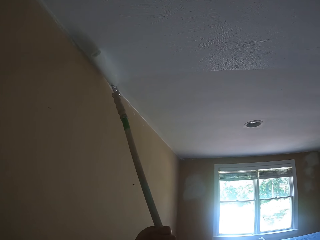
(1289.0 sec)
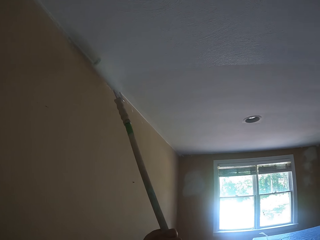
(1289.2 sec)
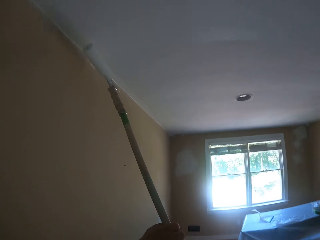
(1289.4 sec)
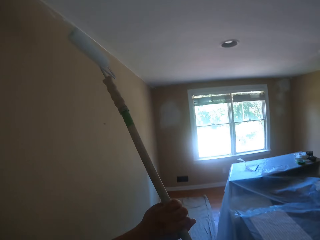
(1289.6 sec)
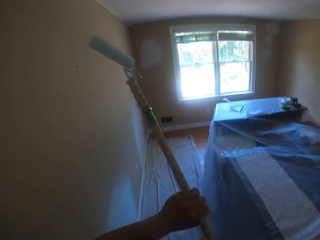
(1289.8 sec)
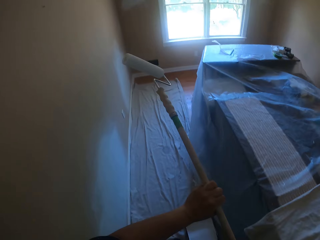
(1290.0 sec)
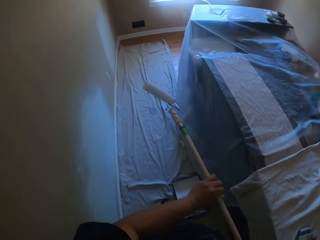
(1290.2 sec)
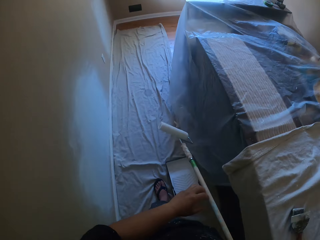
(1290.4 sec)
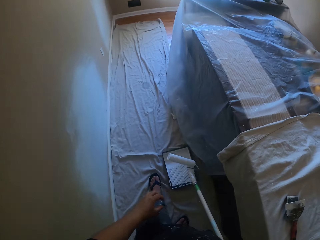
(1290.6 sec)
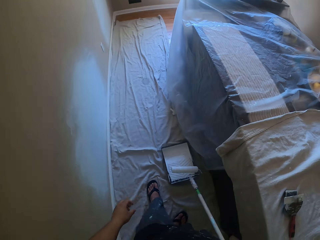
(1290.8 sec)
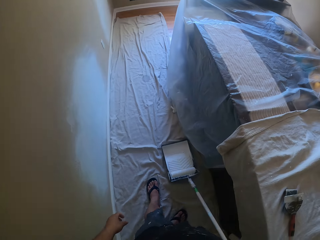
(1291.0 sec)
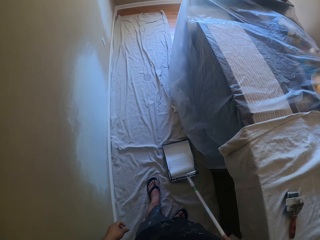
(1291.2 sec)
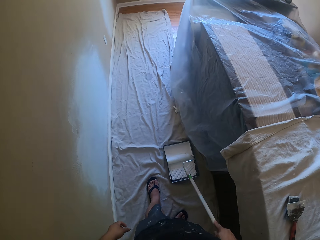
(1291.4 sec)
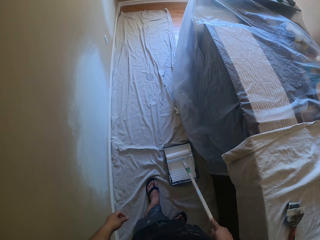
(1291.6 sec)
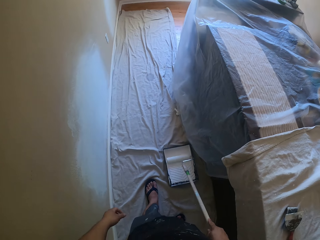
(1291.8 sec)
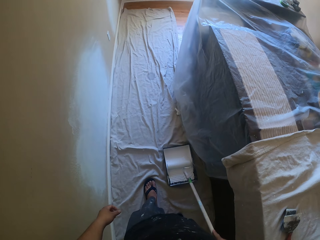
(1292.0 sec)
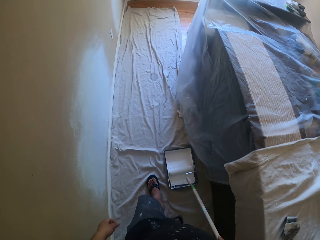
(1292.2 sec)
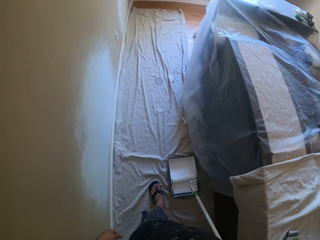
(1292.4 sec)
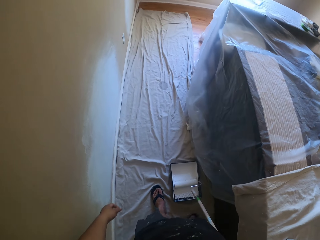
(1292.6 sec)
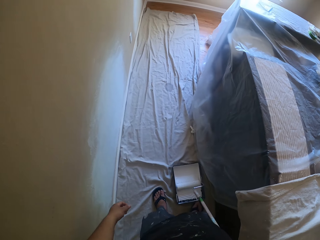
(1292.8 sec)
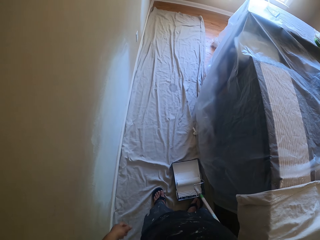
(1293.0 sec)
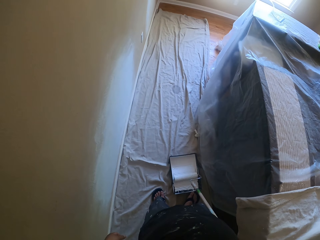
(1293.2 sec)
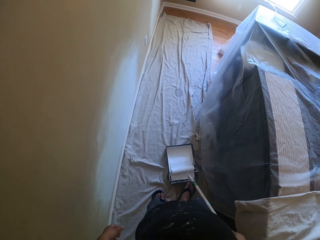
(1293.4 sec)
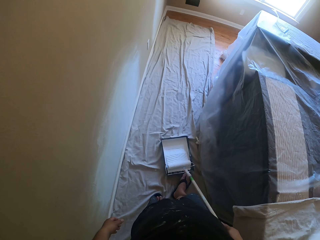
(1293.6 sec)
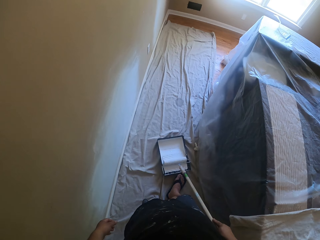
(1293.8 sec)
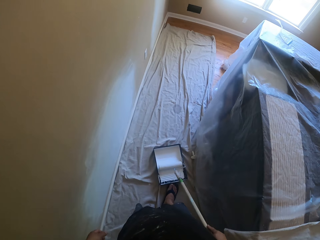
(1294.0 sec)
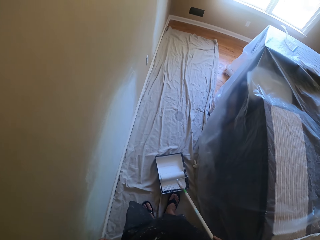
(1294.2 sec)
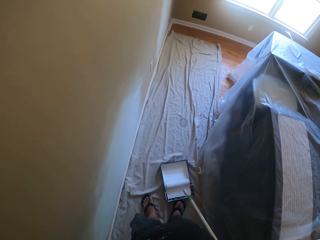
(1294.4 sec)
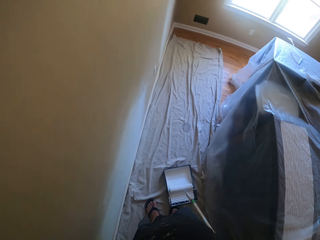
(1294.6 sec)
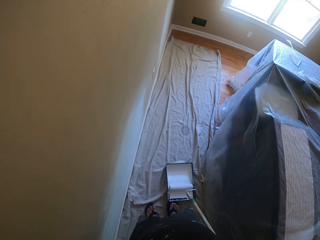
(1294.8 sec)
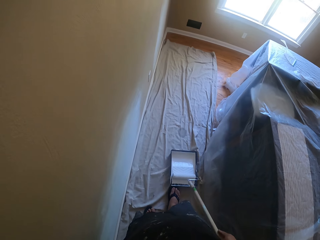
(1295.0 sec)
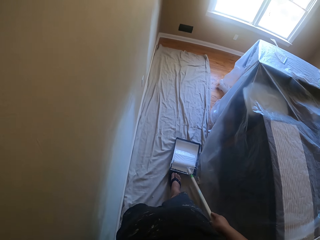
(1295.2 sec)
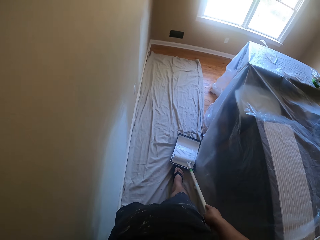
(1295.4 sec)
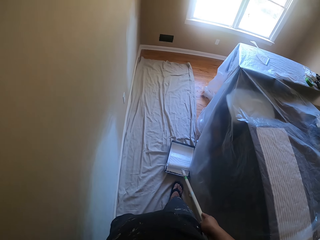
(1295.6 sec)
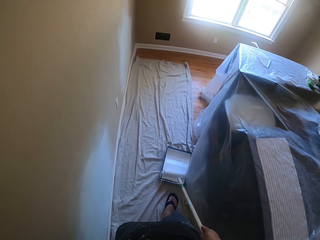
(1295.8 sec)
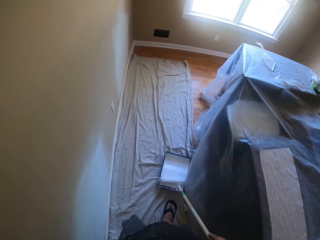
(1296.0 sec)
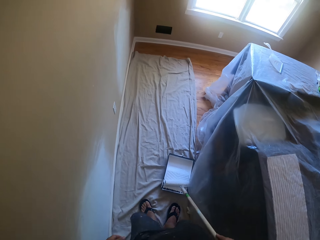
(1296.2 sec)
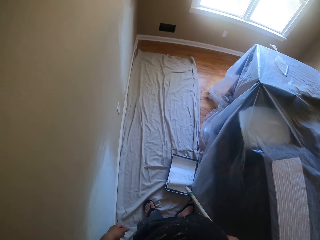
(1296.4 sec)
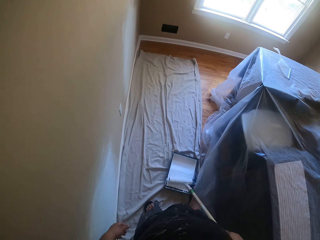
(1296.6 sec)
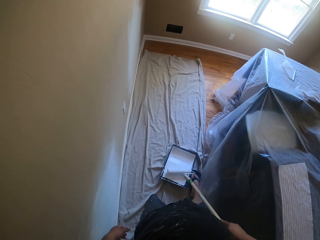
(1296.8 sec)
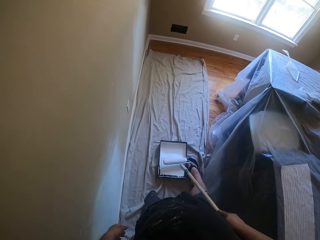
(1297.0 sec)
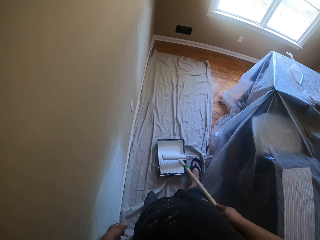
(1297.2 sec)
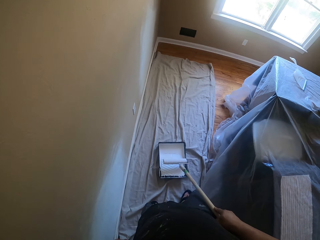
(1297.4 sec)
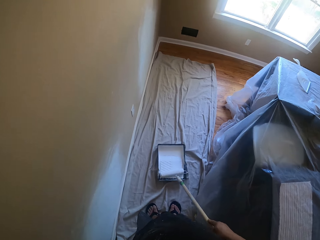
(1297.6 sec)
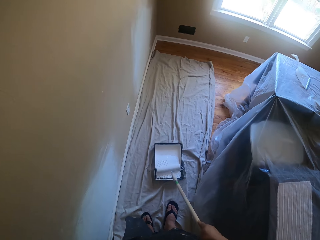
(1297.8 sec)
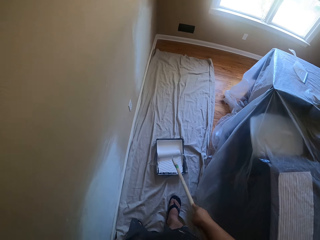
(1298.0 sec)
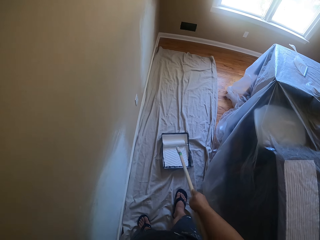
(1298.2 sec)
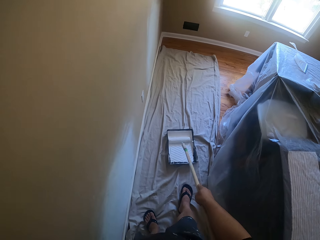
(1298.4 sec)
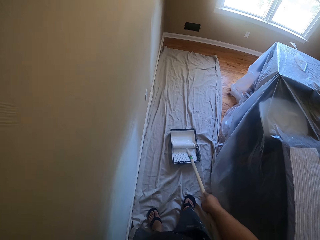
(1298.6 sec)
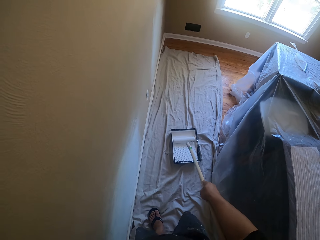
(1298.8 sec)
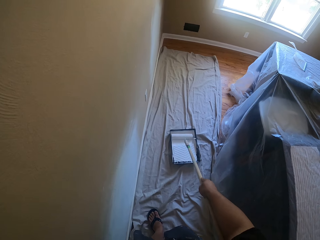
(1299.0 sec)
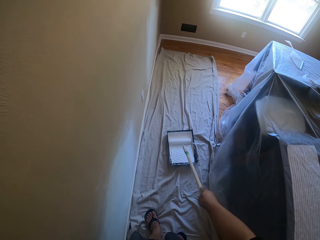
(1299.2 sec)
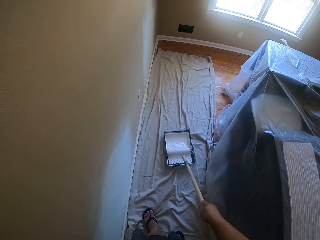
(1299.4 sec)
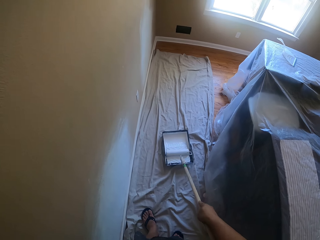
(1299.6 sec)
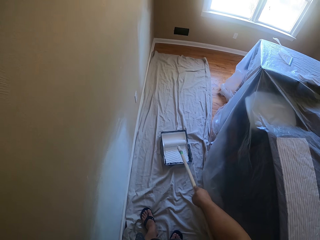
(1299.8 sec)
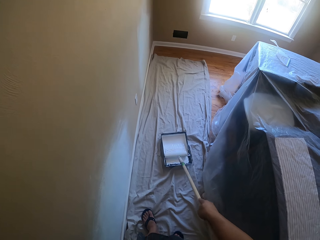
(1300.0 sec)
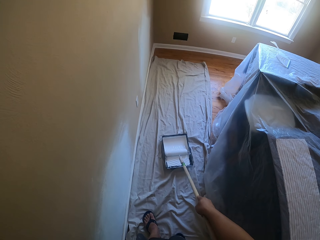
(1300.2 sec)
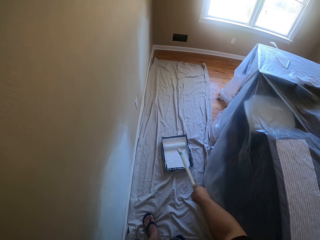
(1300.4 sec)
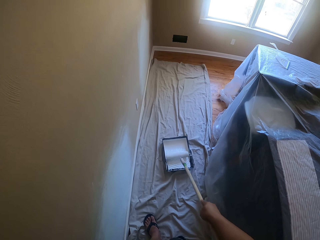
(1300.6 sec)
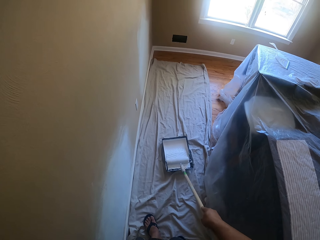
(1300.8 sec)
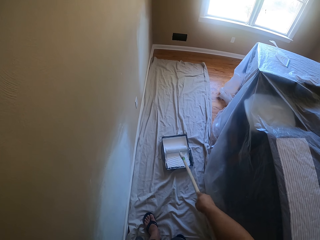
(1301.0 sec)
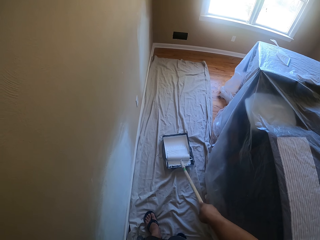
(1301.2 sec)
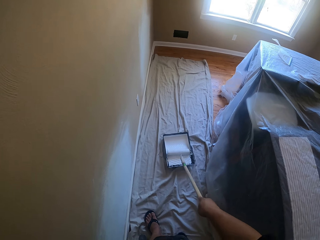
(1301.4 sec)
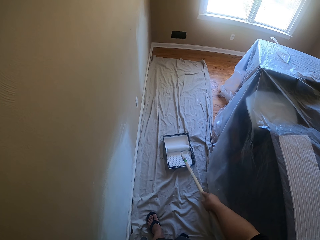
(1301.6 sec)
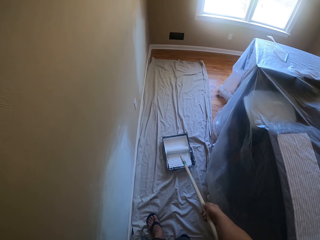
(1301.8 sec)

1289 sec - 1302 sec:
The camera wearer lets go of the paint roller with the left hand. They roll the paint roller on the tray with paint. They take paint from the paint bucket with the paint roller. They push the tray with paint with the right foot. They push the tray with paint with the right foot repeatedly. They roll the paint roller on the tray with paint. They take paint from the paint bucket with the paint roller.

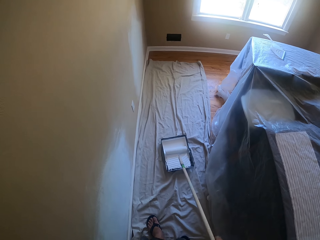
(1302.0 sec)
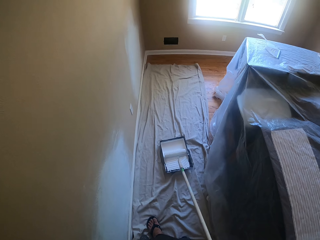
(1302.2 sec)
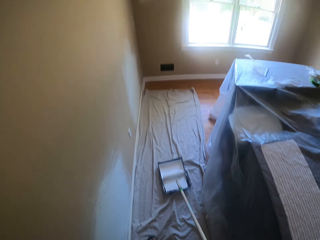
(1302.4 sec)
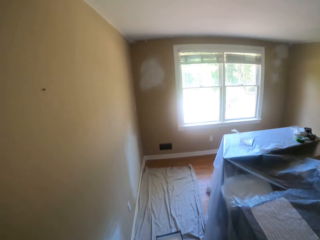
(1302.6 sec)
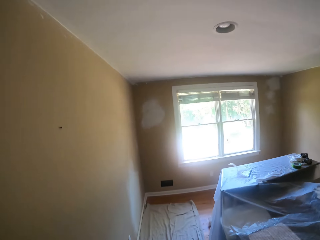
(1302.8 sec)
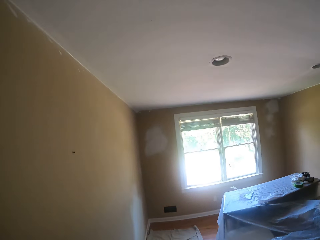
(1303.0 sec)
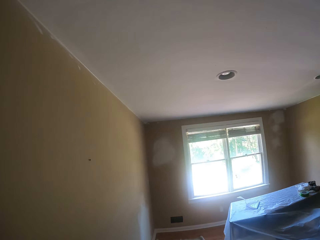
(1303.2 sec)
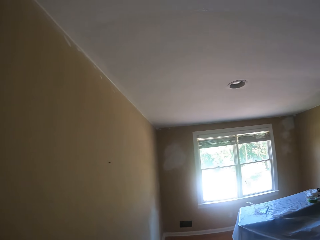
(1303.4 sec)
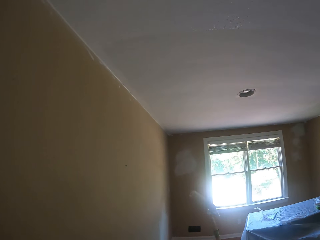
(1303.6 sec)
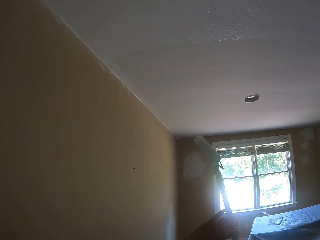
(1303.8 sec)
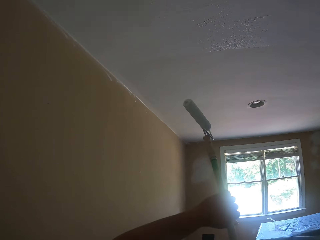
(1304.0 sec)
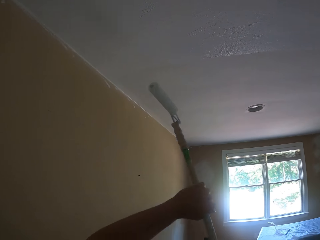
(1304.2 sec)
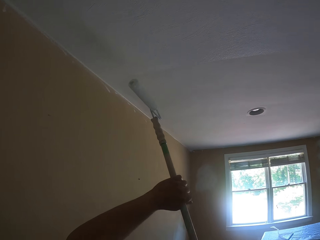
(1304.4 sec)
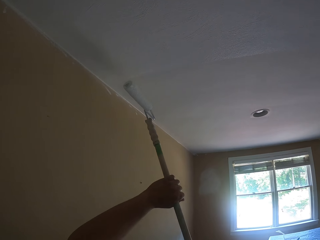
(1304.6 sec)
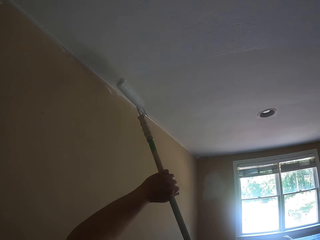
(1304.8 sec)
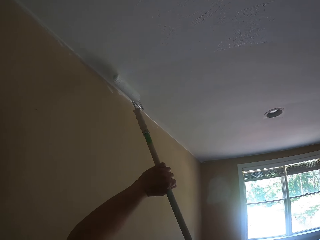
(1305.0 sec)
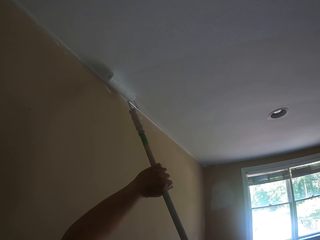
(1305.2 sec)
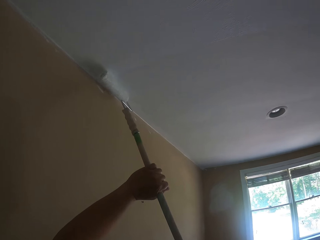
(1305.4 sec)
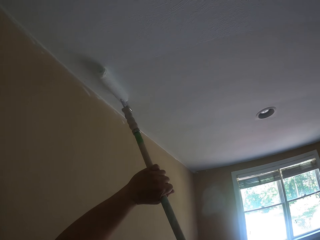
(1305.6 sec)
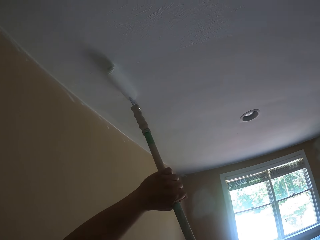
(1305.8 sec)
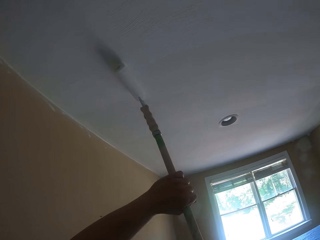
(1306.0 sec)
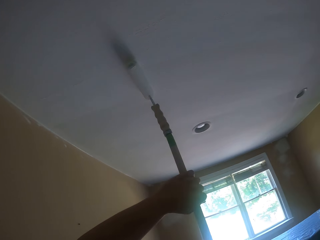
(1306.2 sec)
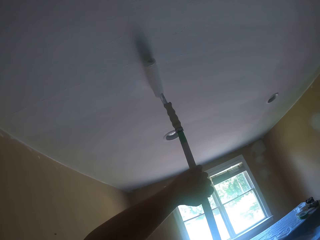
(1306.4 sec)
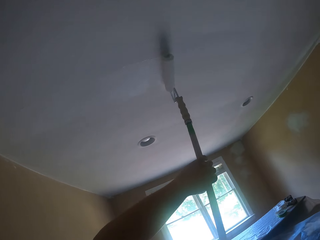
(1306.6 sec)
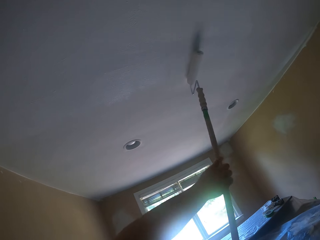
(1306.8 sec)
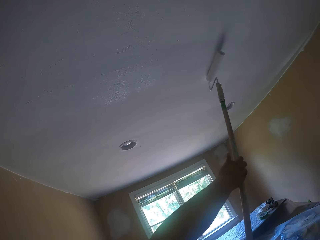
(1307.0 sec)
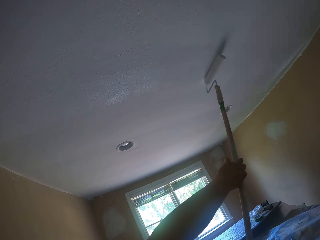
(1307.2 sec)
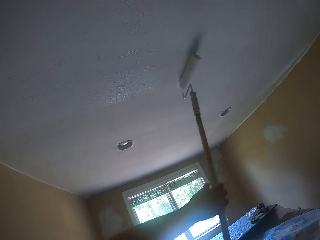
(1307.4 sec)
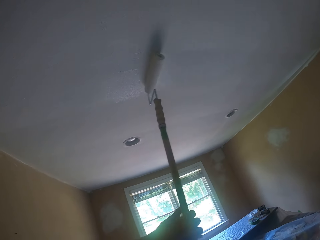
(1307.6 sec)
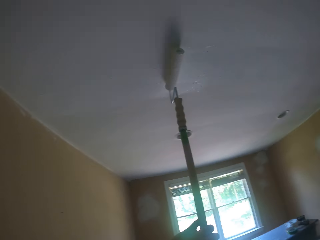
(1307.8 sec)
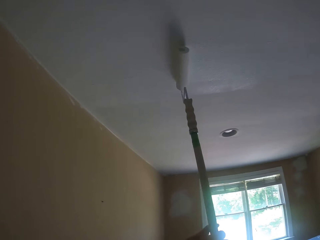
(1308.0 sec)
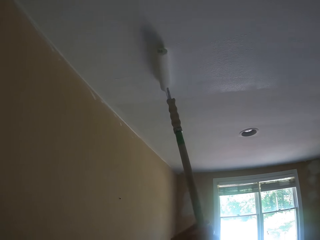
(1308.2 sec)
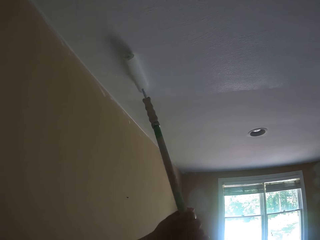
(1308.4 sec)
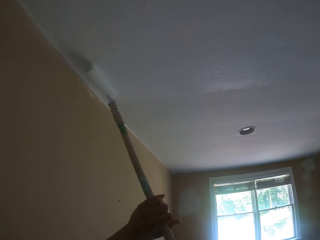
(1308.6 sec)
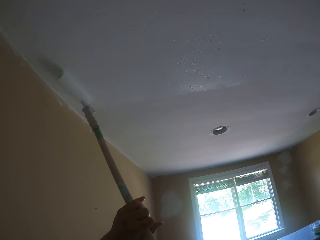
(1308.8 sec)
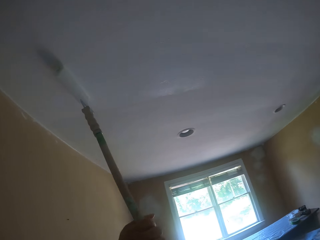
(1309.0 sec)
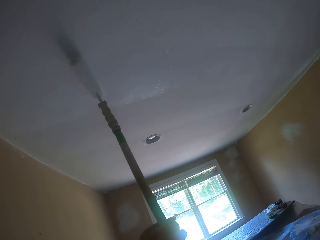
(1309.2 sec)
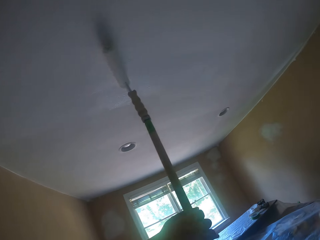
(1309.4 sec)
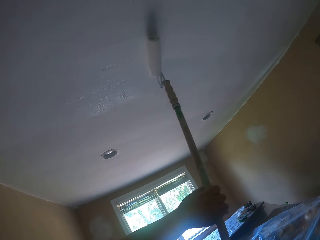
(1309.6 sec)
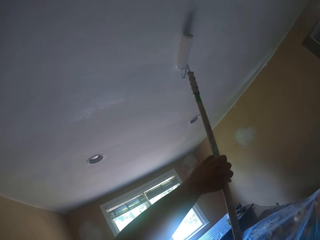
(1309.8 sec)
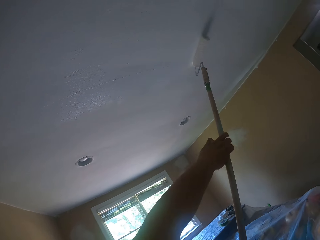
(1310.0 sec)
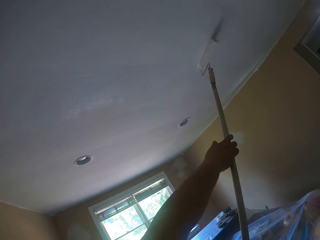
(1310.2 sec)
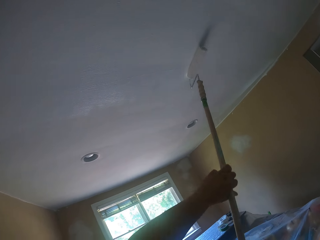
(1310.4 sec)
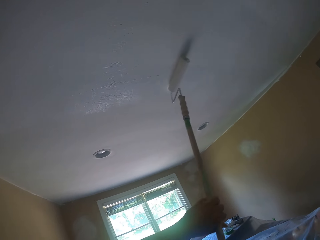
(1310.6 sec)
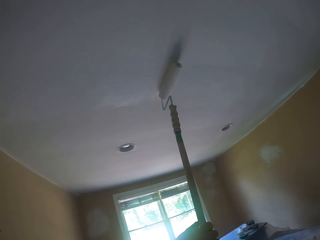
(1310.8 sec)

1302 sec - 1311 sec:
The camera wearer looks at the ceiling. They hold the paint roller with both hands. They paint the ceiling with the paint roller.
